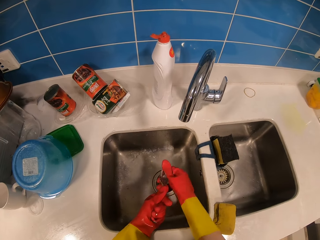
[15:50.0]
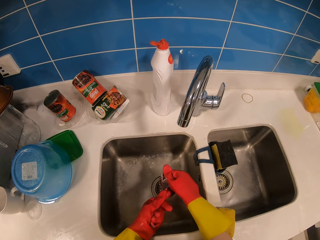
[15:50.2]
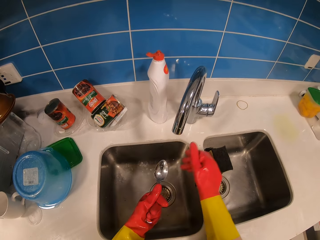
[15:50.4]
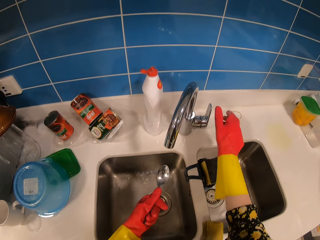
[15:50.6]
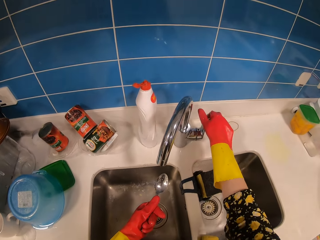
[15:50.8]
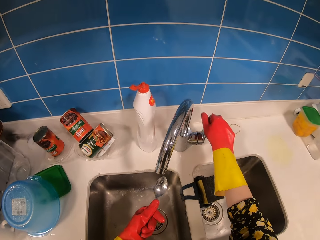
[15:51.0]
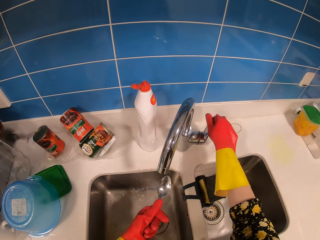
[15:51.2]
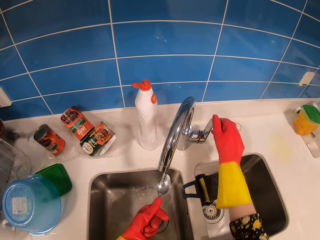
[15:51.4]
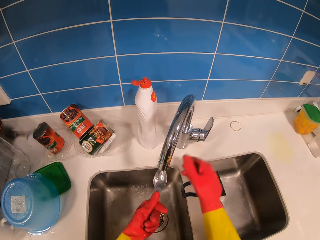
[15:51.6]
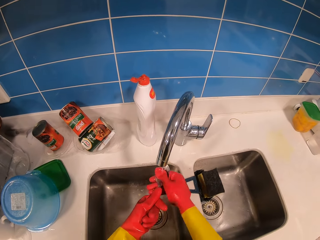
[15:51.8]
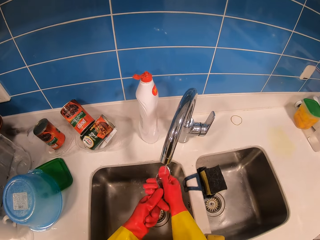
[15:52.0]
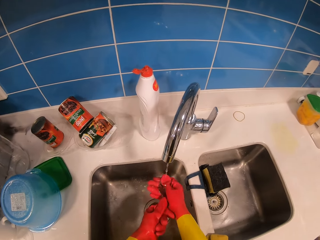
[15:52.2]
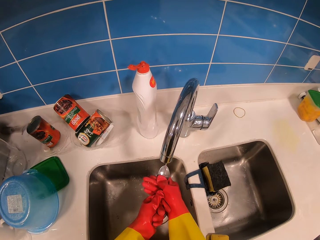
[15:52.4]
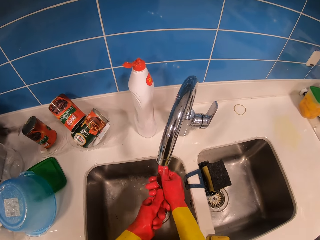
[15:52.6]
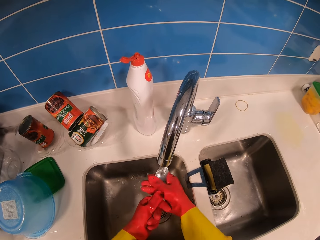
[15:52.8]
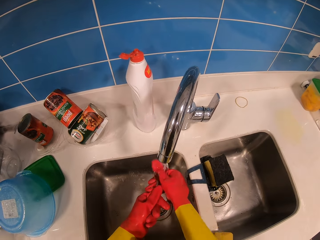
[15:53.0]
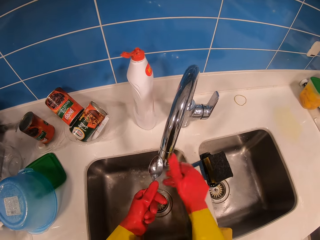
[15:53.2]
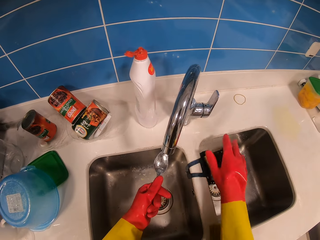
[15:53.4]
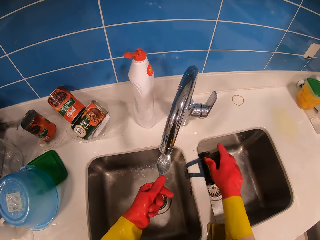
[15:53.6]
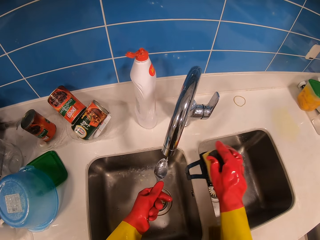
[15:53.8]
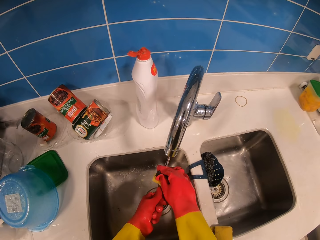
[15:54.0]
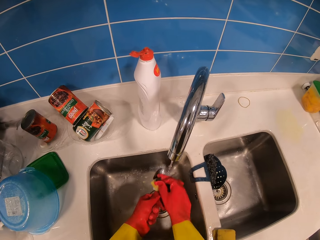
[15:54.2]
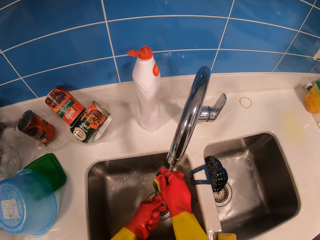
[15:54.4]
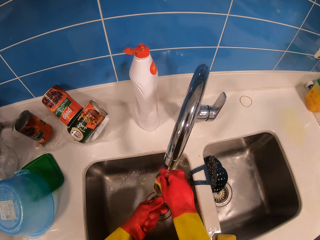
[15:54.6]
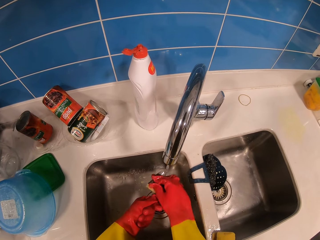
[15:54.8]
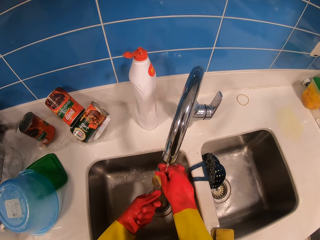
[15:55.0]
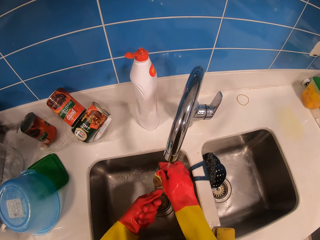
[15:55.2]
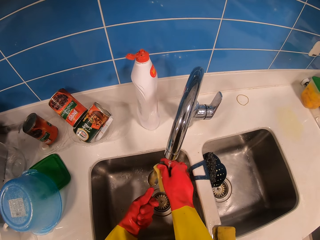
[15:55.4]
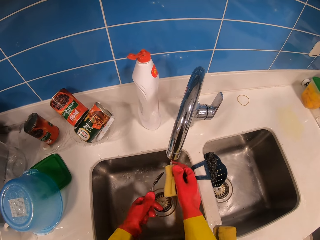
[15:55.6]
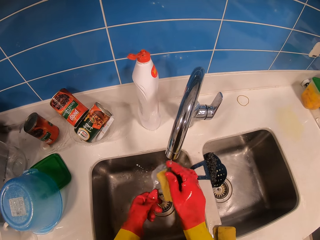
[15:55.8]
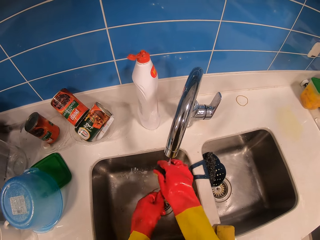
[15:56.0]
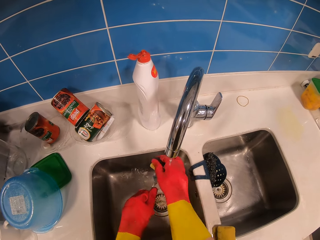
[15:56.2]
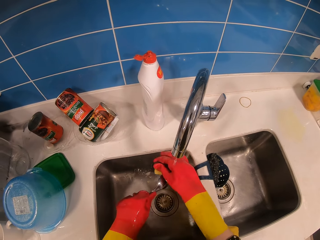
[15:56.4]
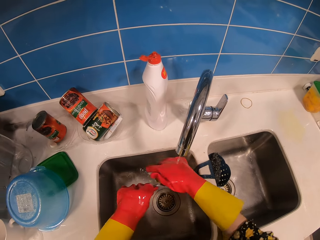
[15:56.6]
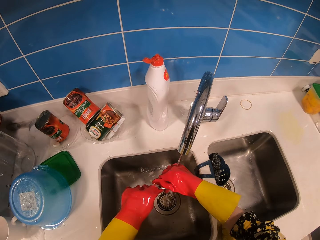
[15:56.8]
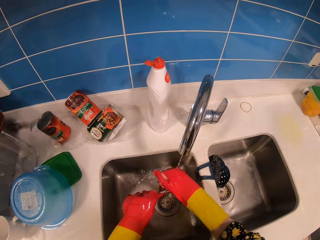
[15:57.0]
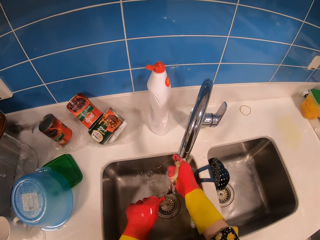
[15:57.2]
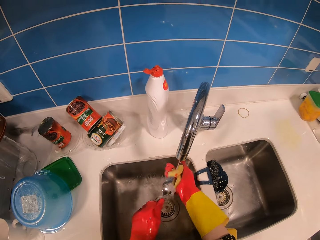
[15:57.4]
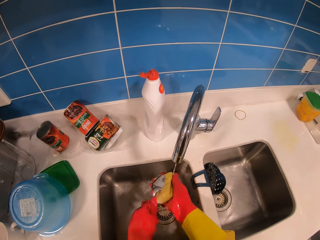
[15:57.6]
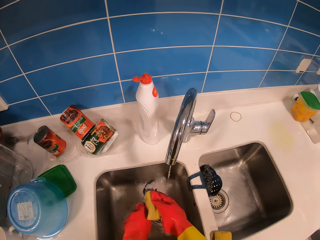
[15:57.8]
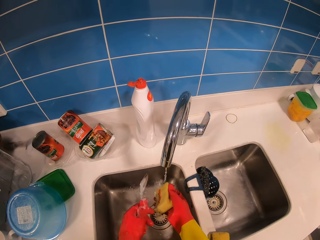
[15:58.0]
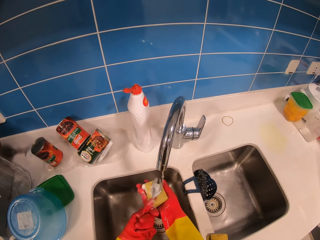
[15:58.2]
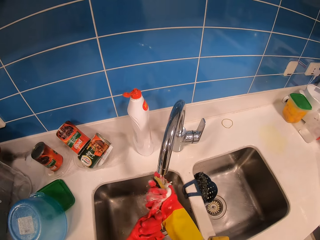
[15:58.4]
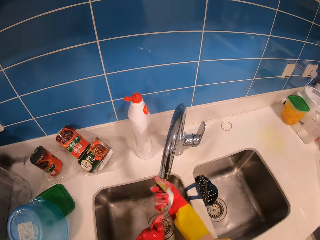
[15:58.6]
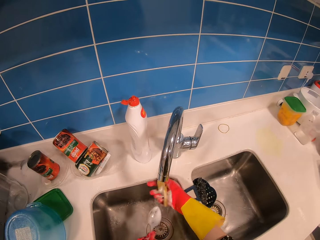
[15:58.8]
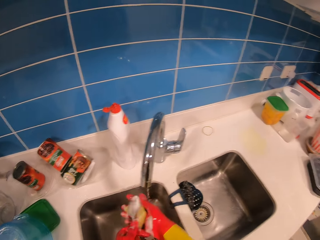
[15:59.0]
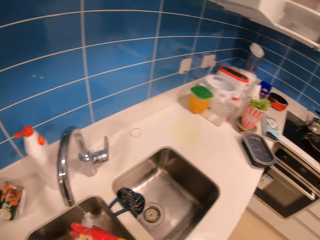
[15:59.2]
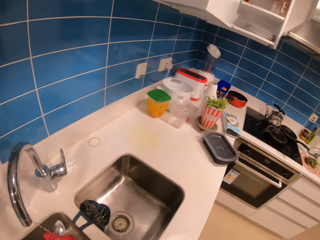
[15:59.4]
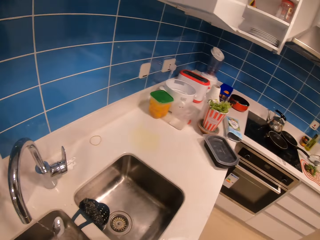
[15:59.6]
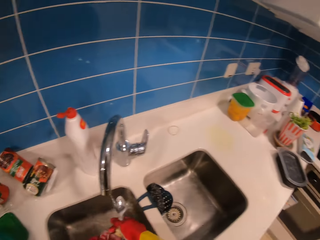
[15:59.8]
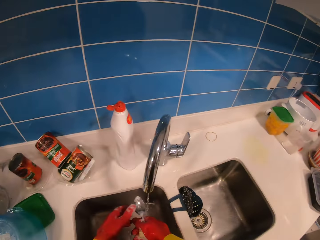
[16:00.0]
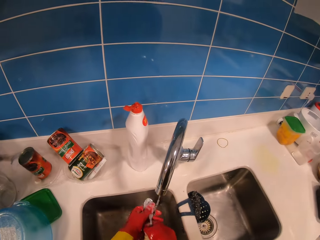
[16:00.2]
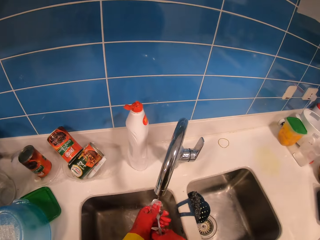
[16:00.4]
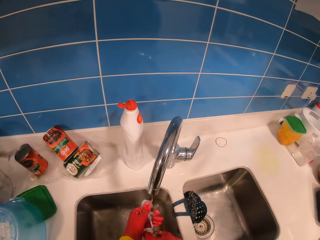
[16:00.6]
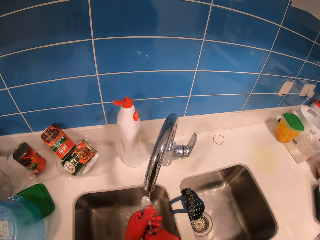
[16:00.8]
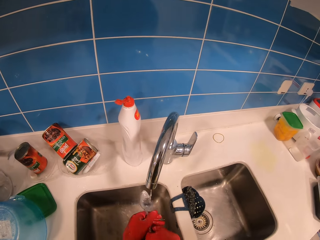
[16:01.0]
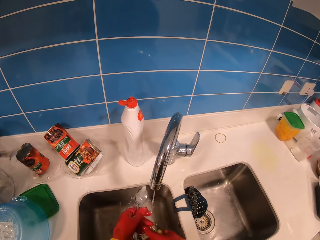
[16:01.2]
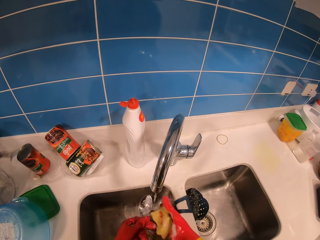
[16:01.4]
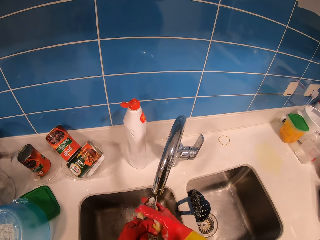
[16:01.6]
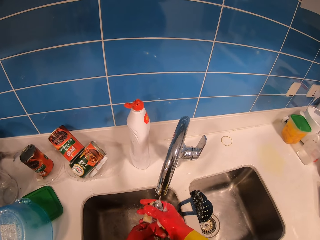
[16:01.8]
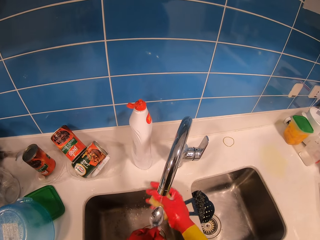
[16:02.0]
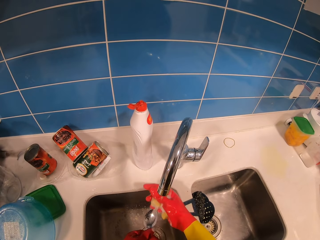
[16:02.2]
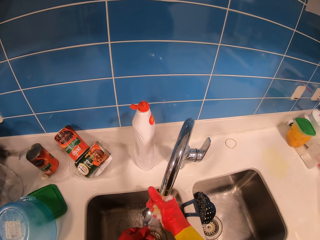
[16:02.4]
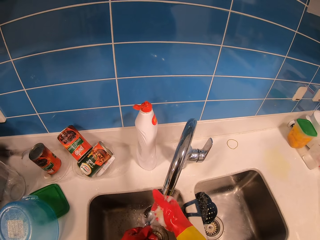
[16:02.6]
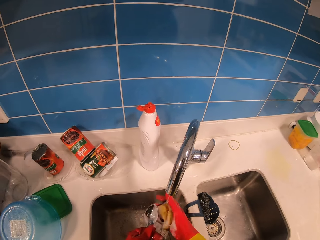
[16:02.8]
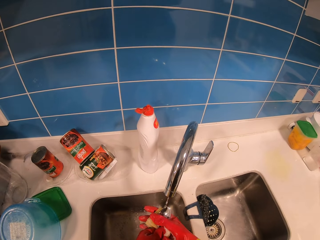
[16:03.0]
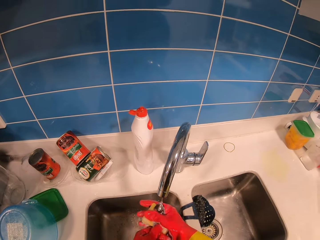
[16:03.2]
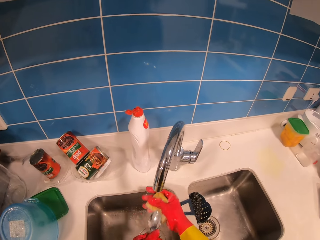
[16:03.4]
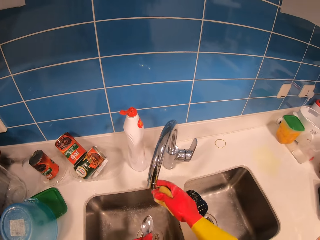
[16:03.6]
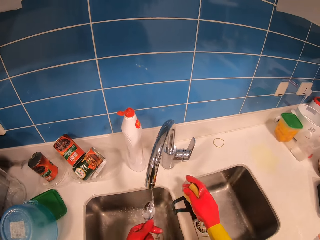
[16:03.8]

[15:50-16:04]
The camera wearer turns on the tap. They rinse the spoon. They pick up a sponge and rub the spoon using the sponge. A man interacts with the camera wearer. The camera wearer rinses the spoon.

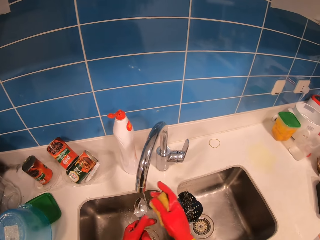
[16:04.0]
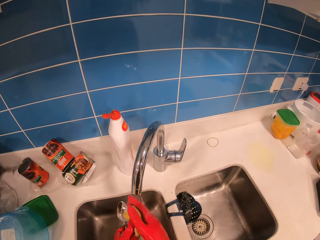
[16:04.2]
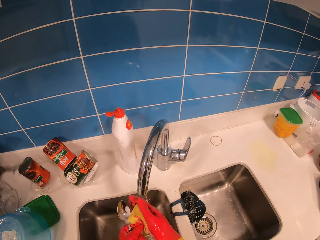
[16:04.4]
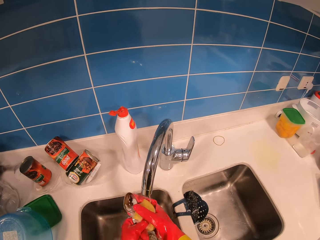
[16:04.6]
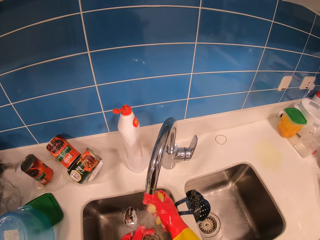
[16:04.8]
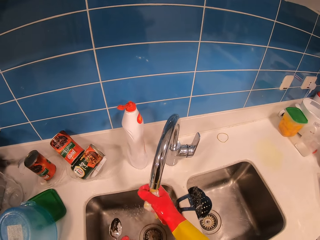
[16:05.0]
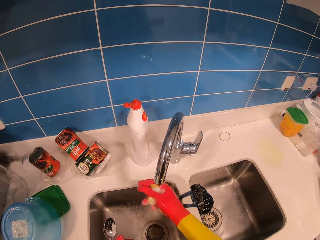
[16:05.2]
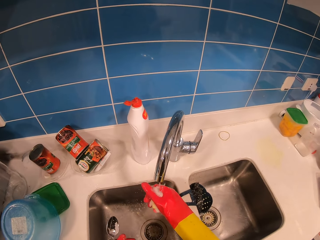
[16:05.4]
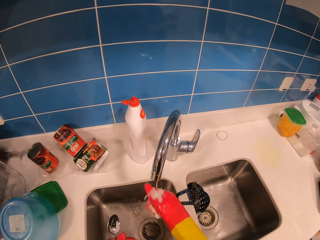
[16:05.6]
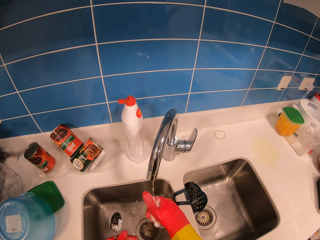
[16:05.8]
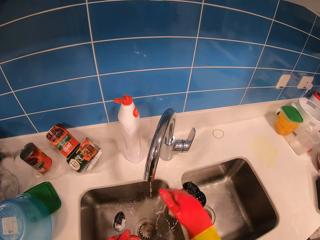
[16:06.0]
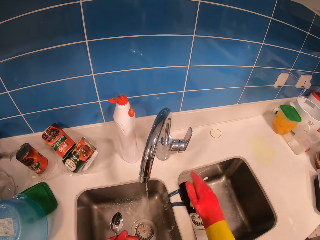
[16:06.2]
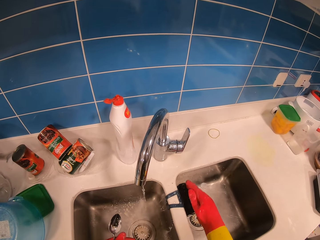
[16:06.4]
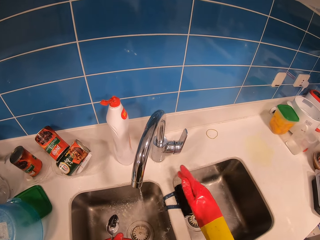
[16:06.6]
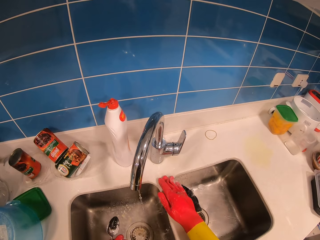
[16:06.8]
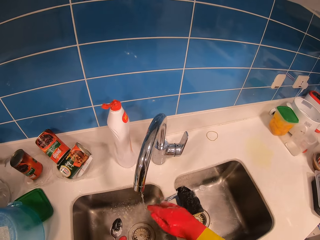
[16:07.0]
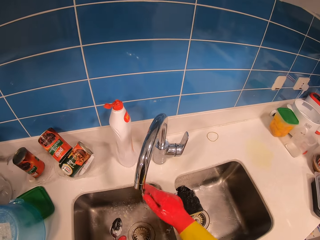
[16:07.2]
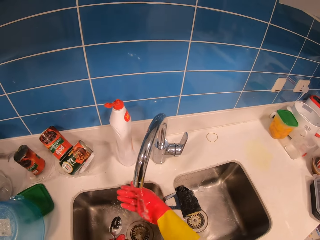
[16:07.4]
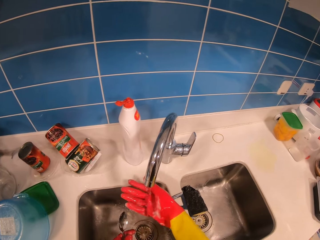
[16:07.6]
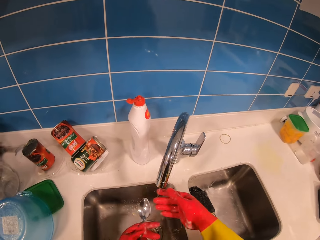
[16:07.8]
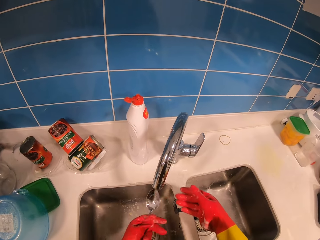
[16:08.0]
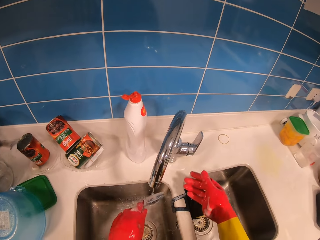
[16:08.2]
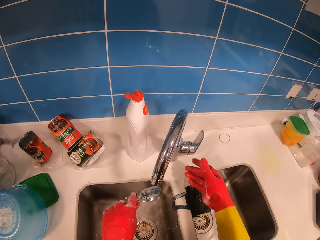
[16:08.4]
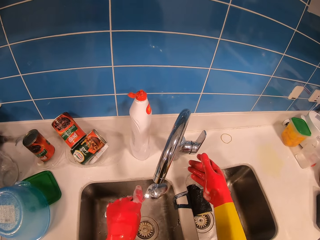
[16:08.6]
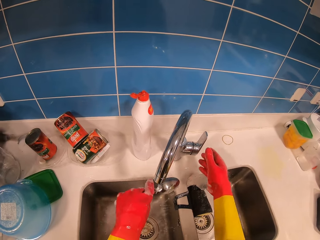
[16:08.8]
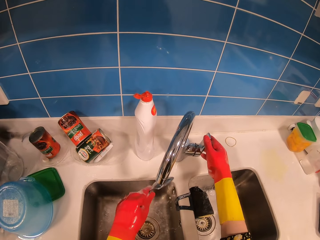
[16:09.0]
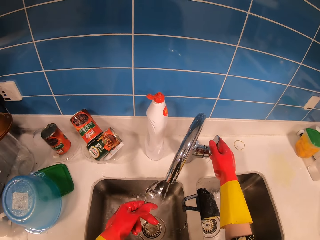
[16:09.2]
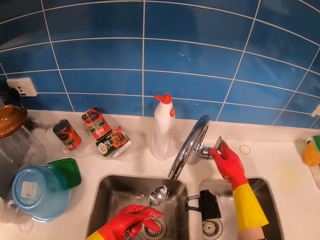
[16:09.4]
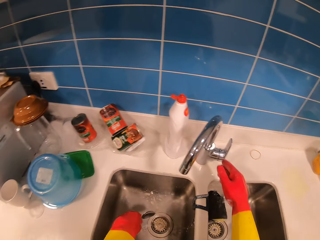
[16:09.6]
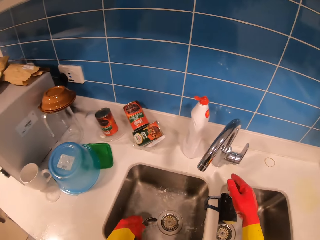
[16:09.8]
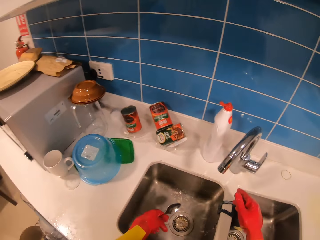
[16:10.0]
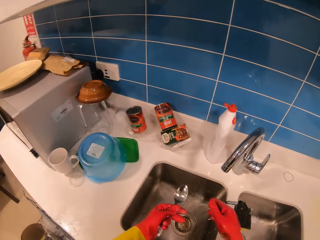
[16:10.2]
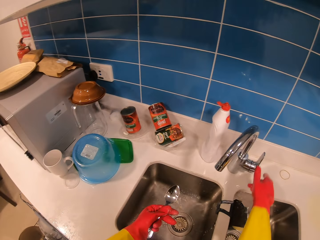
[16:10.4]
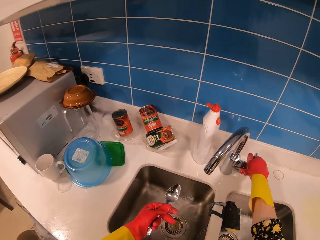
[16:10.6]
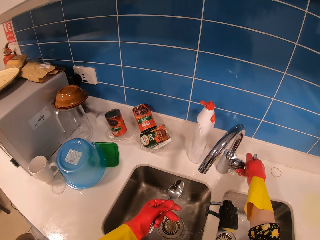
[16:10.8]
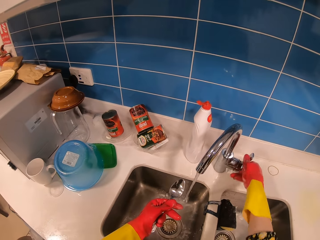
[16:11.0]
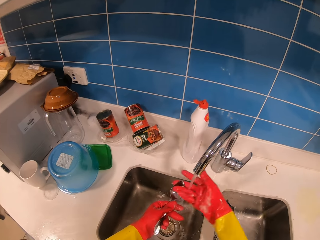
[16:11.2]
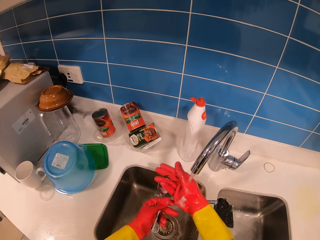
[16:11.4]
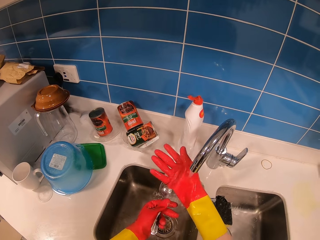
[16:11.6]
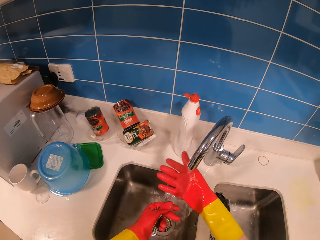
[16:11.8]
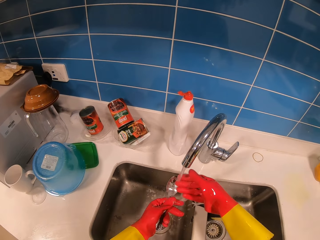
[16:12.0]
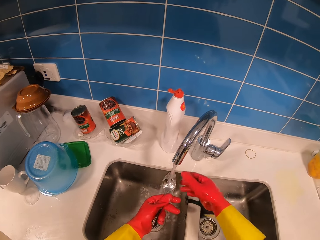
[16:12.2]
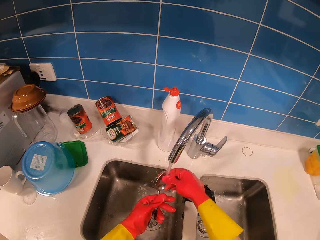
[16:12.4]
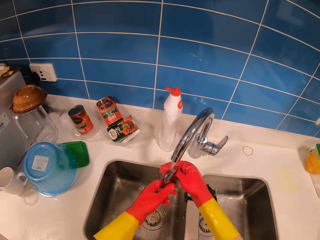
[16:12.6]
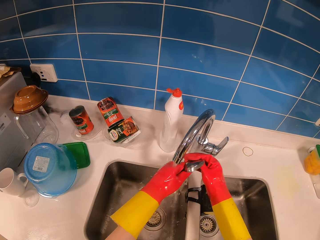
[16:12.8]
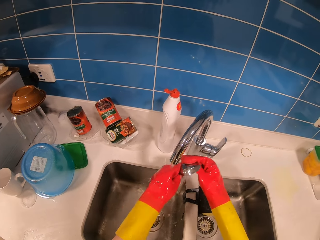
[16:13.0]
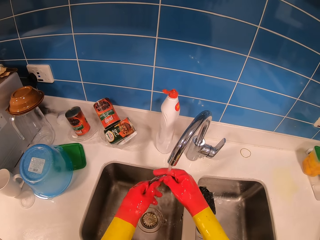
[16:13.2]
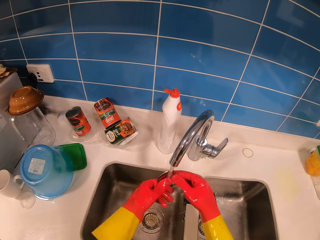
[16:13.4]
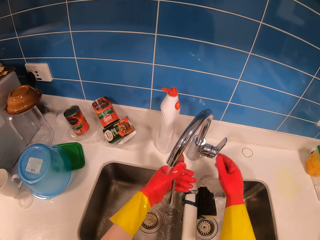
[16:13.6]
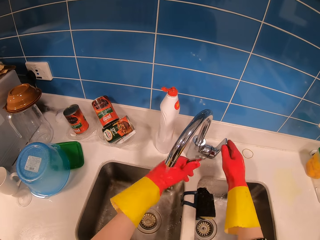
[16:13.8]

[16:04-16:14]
The camera wearer presses the sponge and drops the sponge in a container. They turn off the tap. They turn on the tap. They clean the spoon. They rinse the tap.
